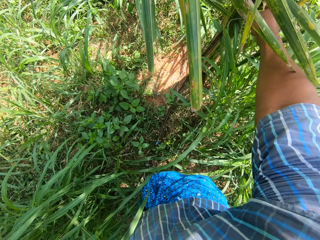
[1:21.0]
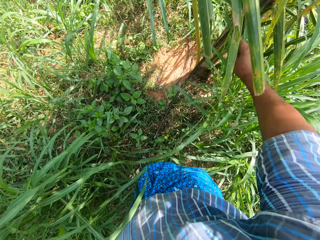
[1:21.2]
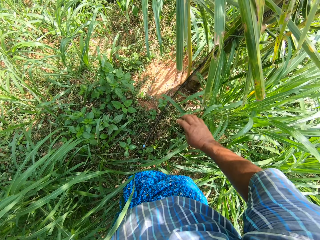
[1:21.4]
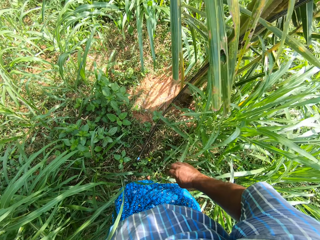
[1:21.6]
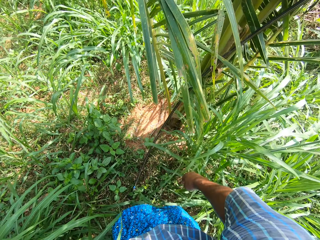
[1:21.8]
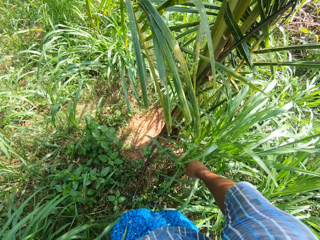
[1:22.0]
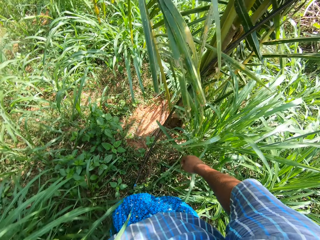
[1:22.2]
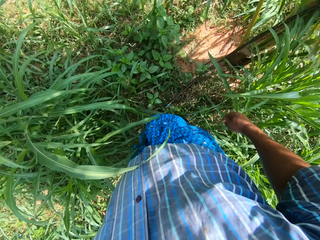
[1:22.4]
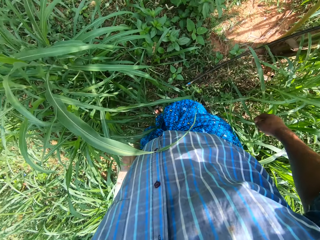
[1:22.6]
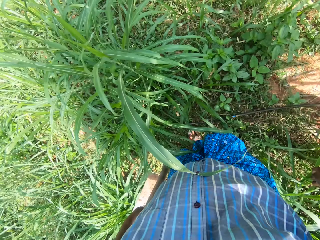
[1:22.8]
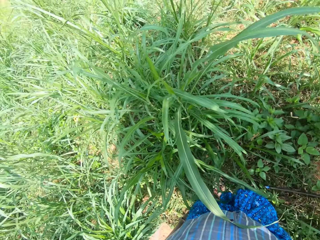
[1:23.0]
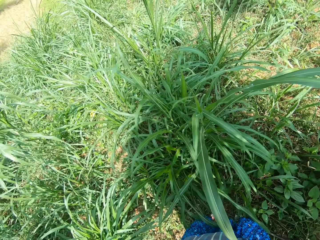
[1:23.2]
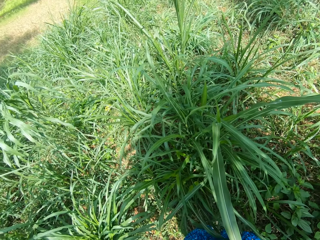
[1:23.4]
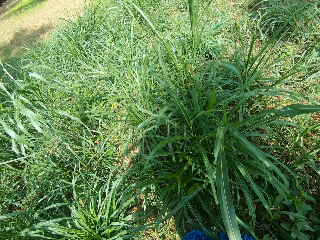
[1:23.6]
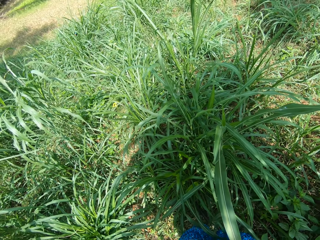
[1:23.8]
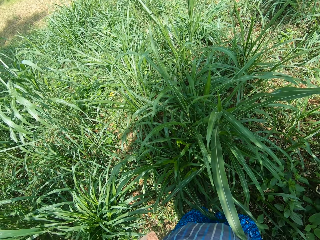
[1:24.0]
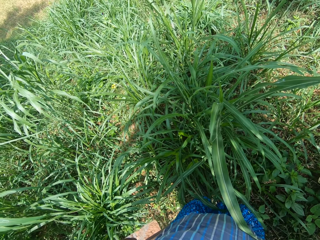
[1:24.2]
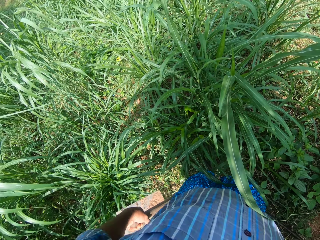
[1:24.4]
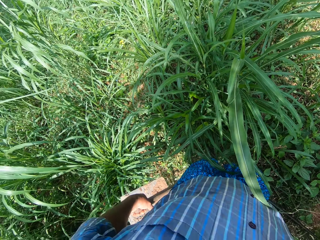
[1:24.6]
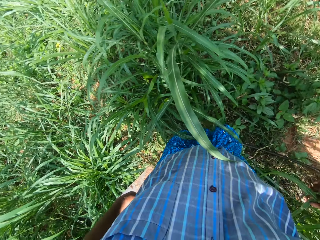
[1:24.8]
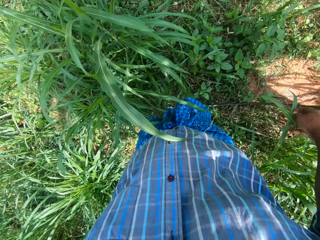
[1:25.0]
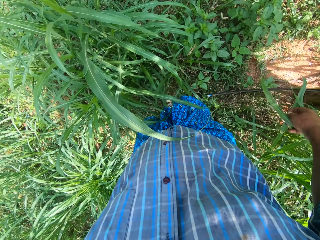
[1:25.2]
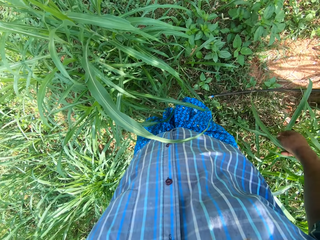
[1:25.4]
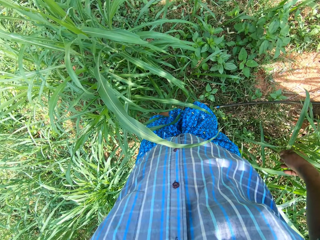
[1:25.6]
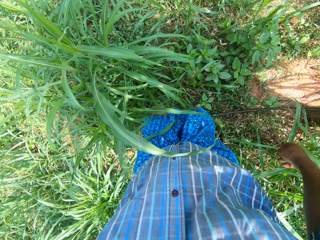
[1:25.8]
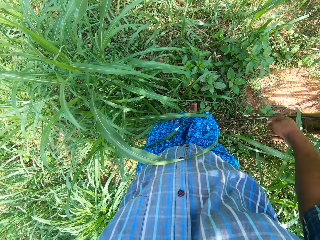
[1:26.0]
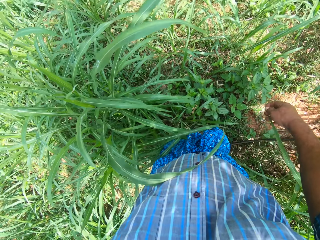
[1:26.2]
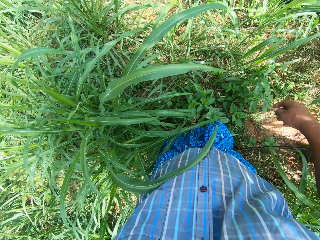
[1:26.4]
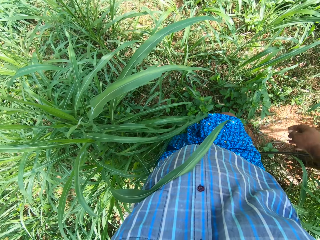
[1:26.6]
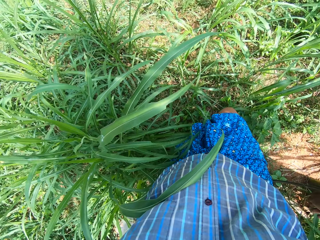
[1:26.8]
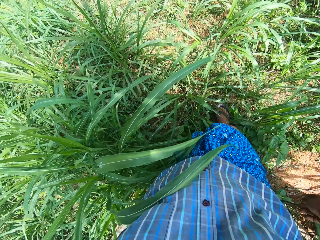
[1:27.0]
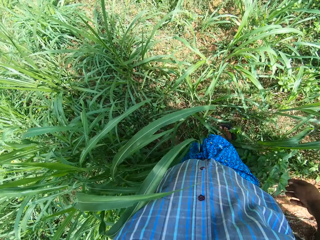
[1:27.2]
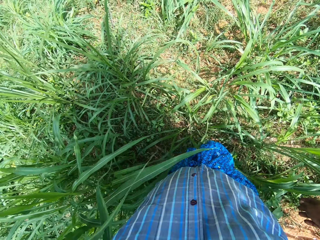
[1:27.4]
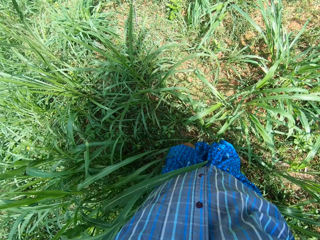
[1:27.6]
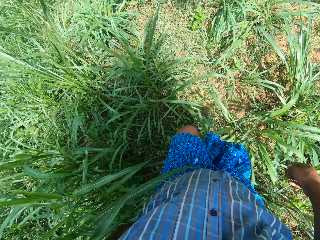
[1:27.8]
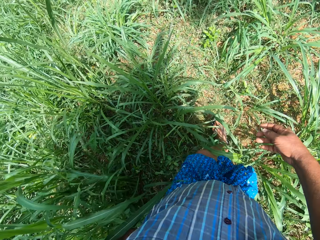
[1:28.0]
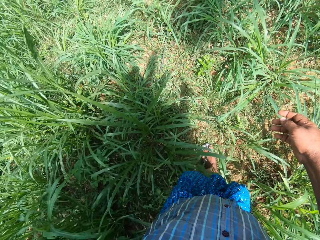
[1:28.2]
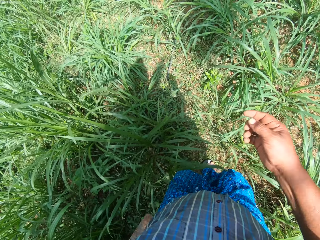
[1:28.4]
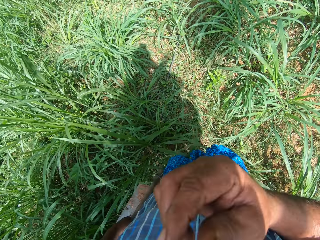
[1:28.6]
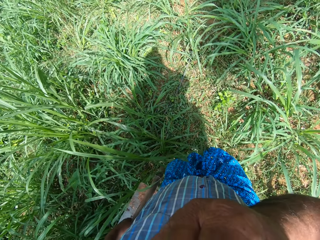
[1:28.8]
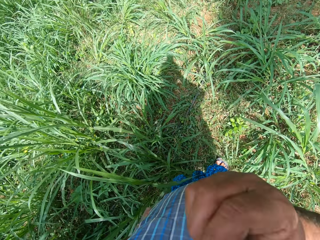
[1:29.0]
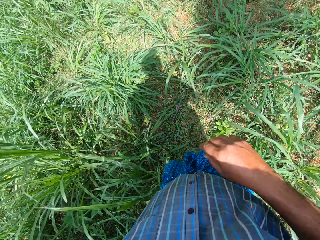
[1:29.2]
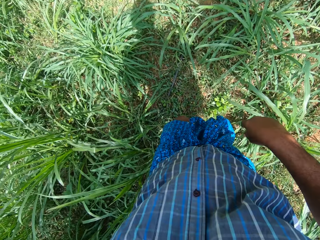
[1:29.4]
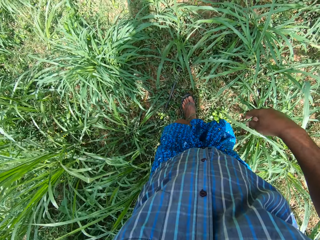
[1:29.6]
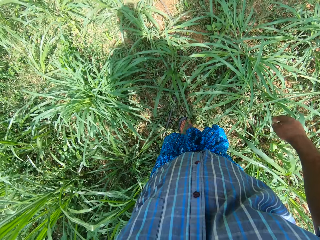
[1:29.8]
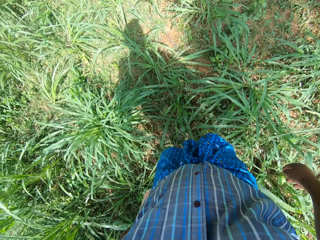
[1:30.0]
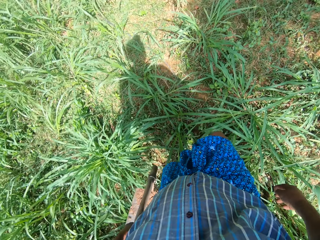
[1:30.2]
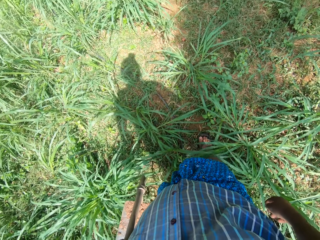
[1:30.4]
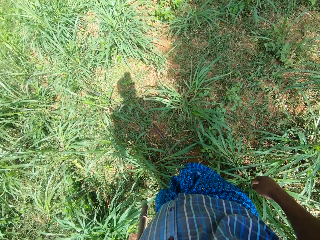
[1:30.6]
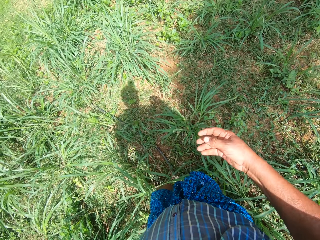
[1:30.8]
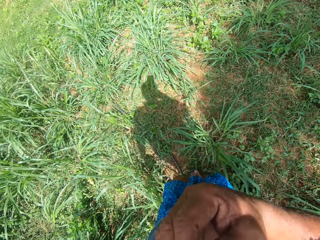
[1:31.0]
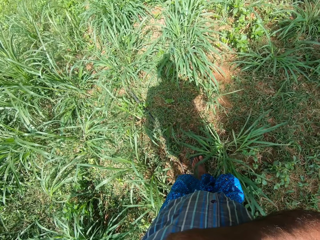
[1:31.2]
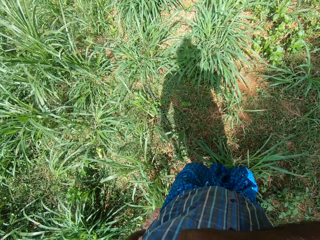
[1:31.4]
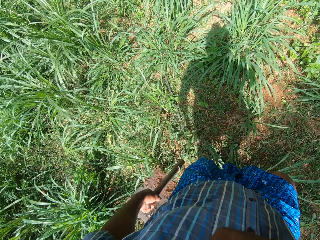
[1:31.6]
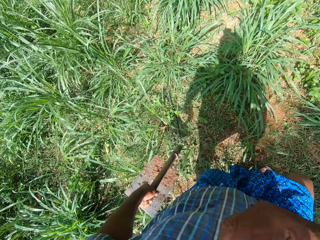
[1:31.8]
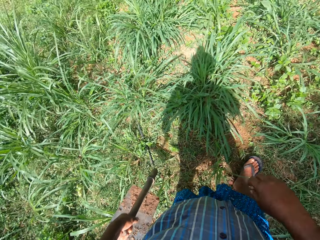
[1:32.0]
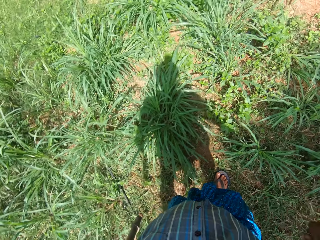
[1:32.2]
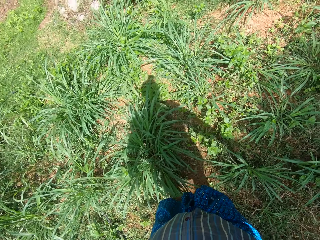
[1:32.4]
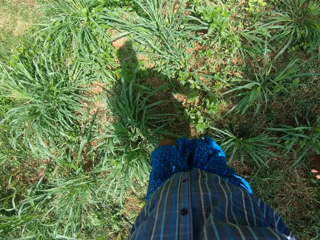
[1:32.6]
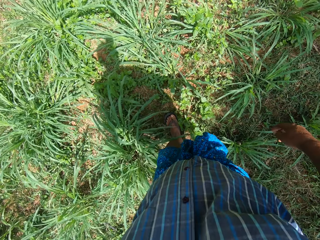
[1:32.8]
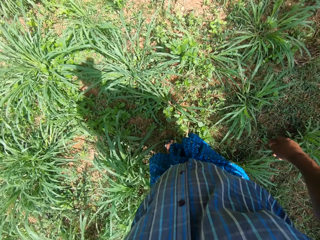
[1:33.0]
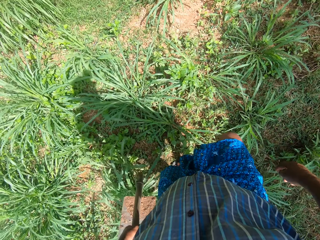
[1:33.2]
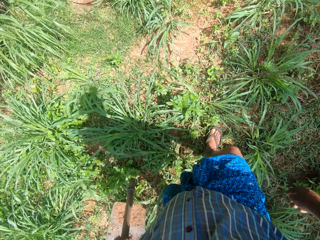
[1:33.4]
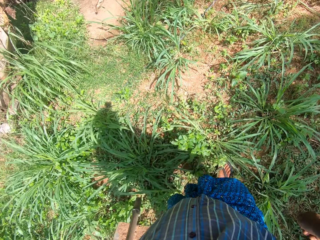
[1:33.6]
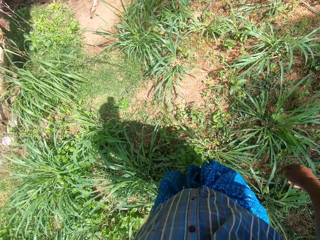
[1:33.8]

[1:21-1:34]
The camera wearer turns around. He looks around. He moves through the bushes. He cleans his face with his right hand. He walks around. He wipes the face.

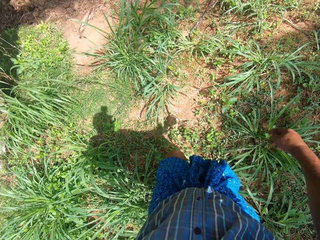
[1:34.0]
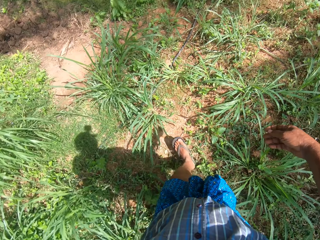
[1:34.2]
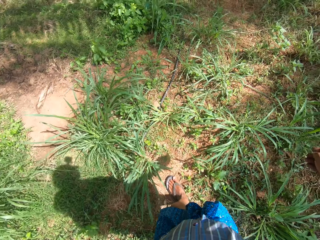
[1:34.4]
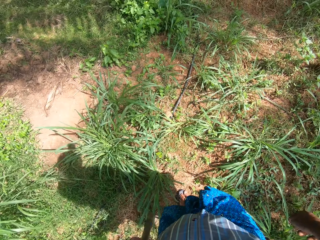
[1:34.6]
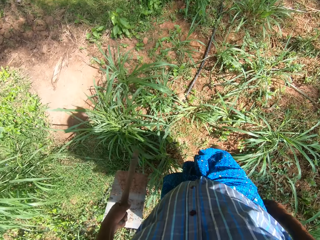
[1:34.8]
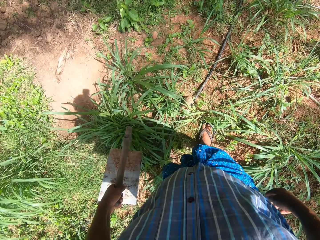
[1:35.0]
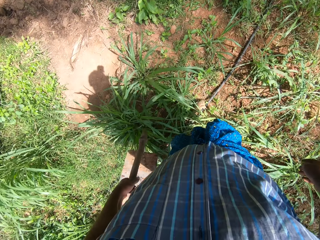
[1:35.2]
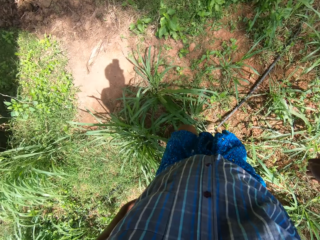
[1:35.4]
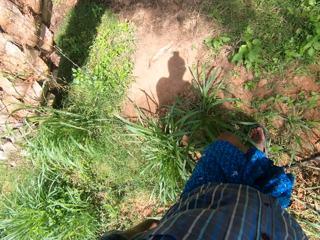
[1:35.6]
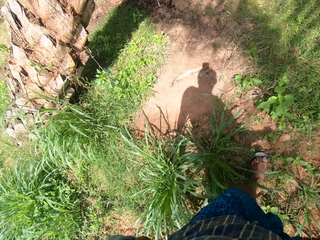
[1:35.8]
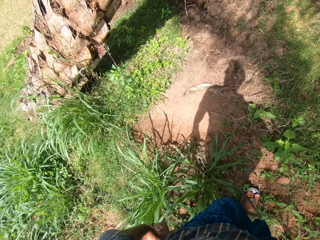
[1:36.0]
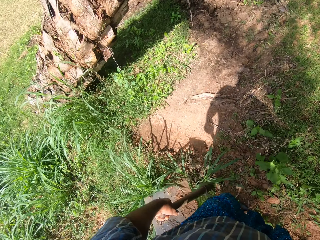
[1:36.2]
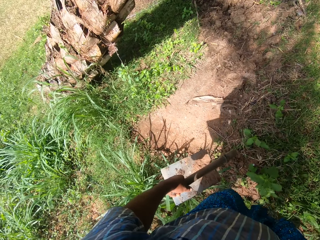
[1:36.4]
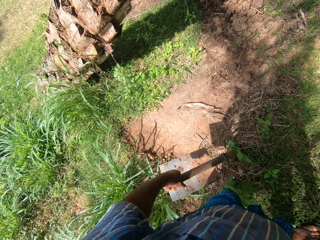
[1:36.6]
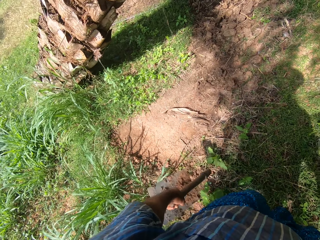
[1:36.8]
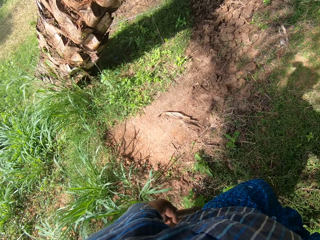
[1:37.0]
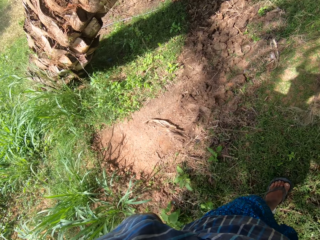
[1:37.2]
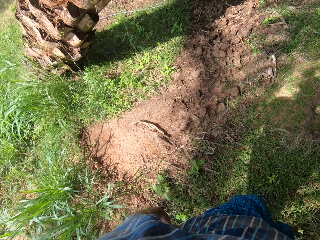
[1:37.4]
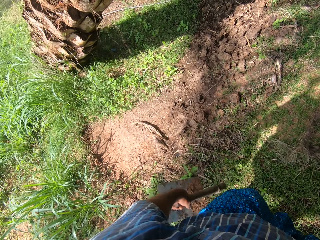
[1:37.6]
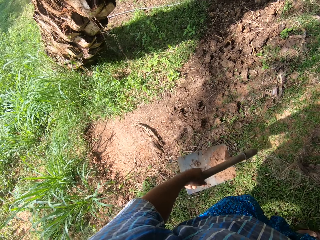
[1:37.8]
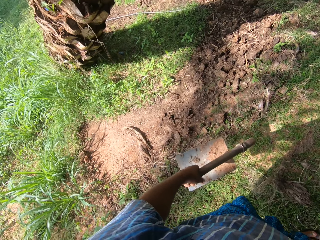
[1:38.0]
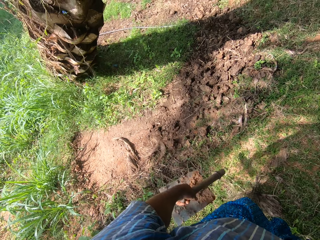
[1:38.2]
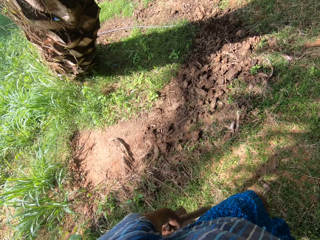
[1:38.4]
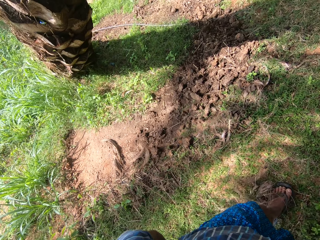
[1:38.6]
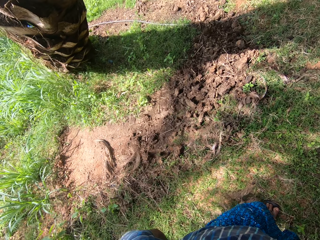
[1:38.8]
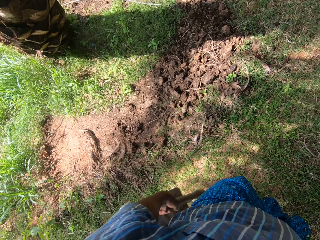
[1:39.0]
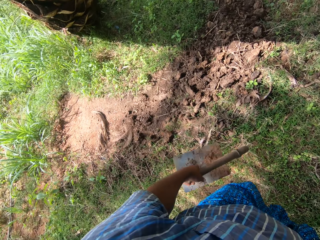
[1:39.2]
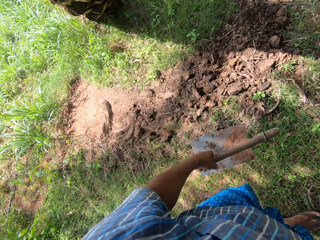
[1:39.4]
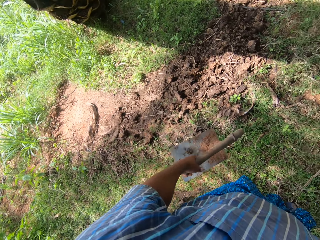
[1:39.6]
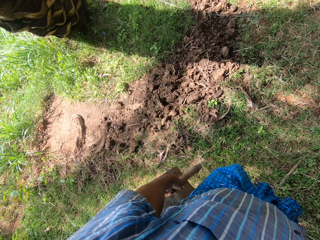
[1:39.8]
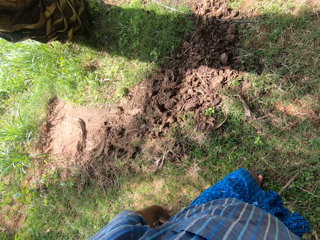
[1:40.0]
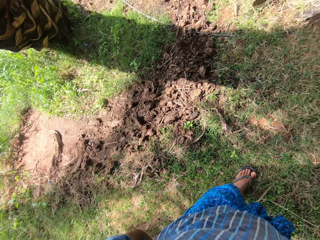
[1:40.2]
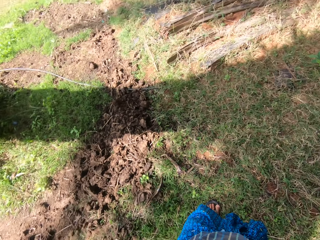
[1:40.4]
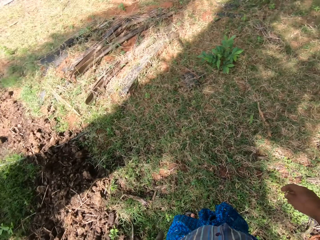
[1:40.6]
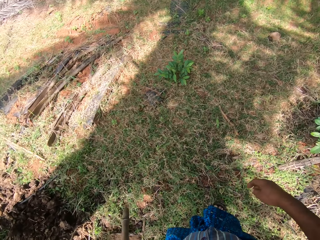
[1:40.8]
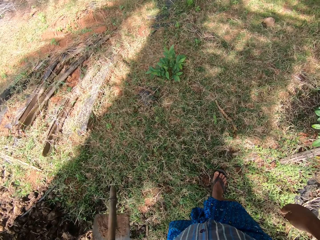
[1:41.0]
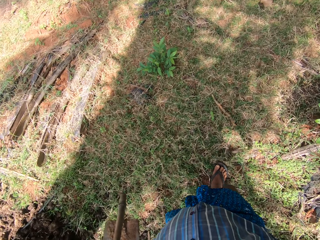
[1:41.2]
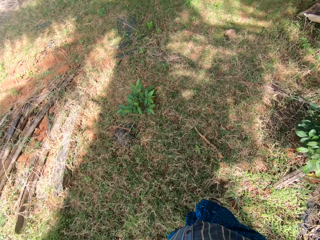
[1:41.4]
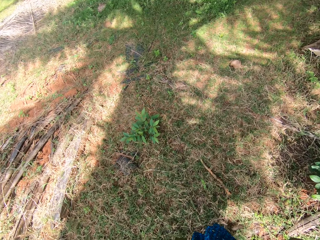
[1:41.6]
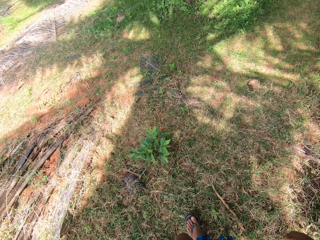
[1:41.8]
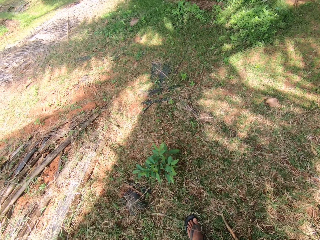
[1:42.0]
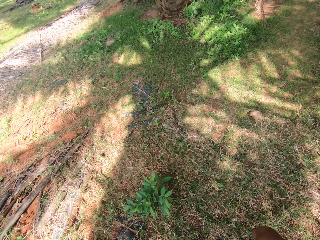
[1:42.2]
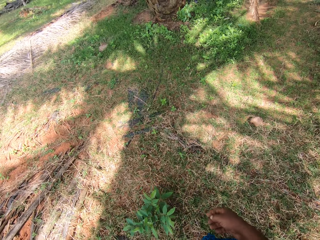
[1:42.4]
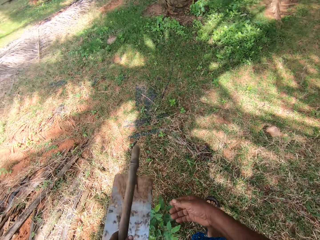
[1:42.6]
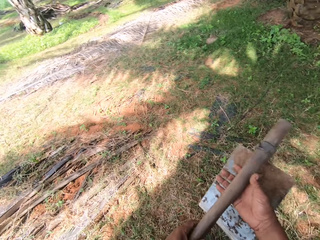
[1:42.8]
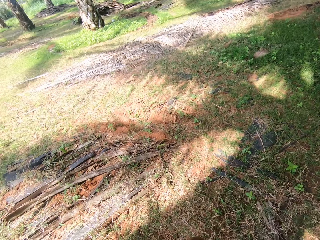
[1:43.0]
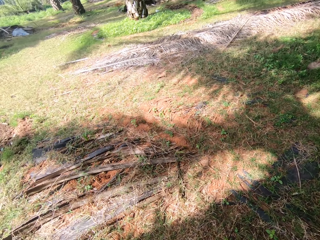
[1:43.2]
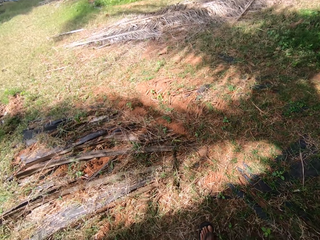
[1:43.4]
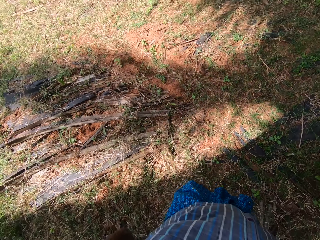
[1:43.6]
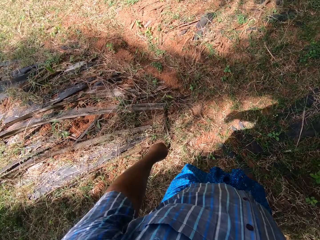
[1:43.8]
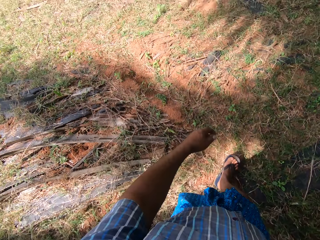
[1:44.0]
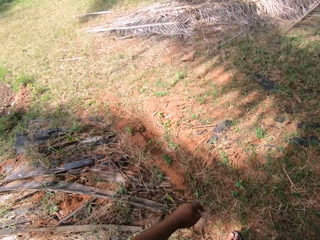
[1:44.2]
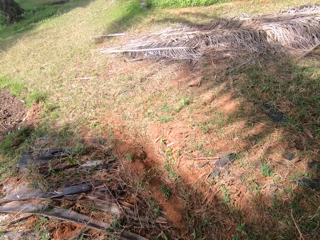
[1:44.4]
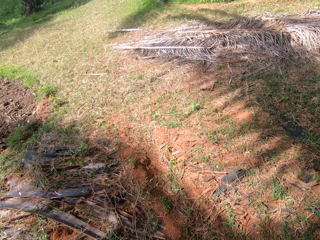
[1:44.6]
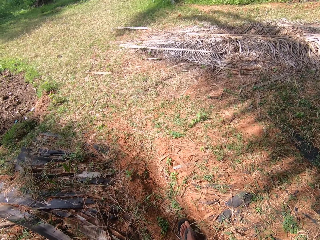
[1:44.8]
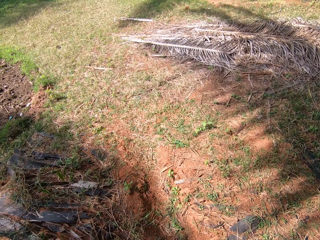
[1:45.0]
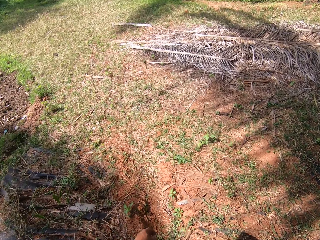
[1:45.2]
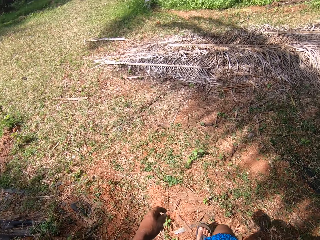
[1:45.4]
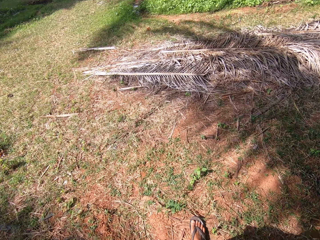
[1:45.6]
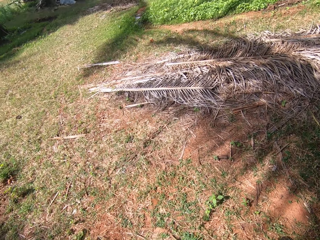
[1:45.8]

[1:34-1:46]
The camera wearer walks around. He passes the hoe to his right hand.
